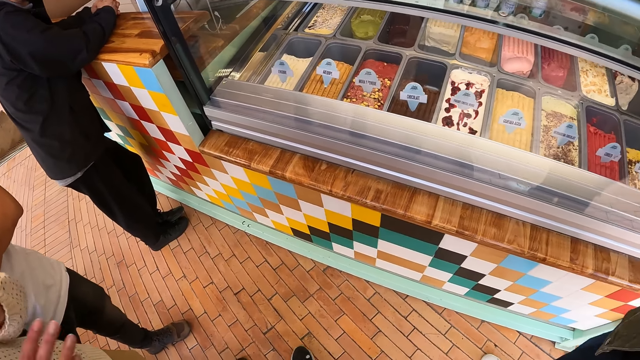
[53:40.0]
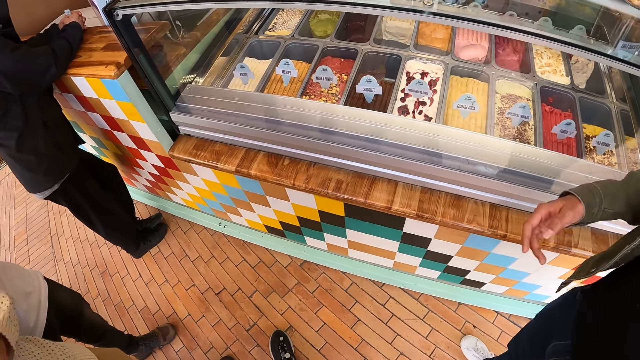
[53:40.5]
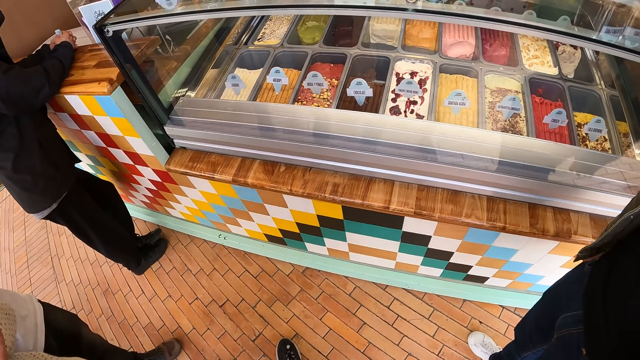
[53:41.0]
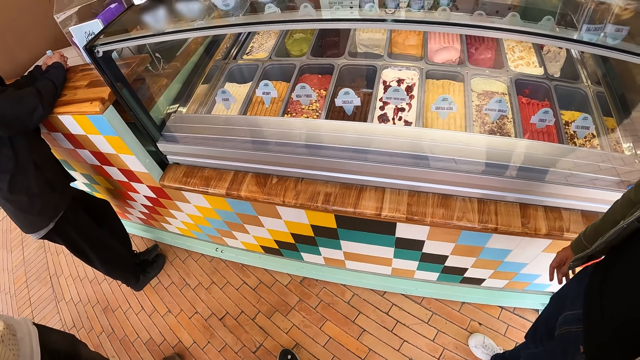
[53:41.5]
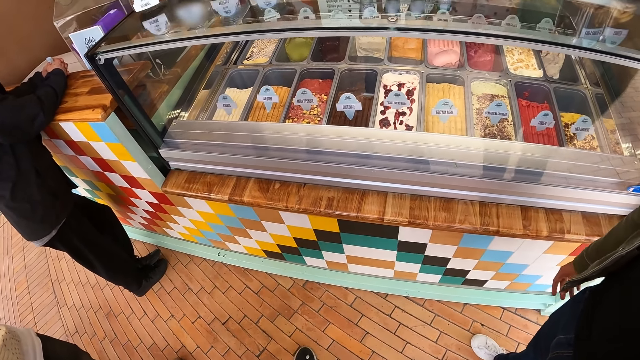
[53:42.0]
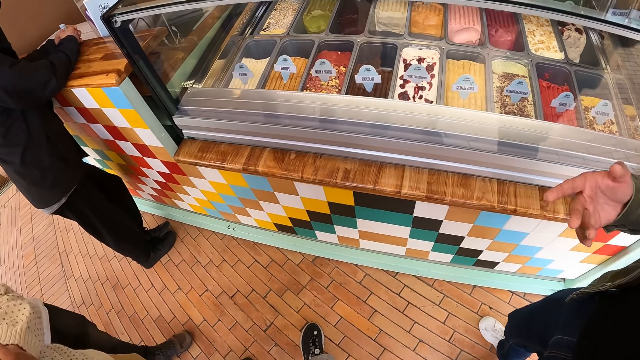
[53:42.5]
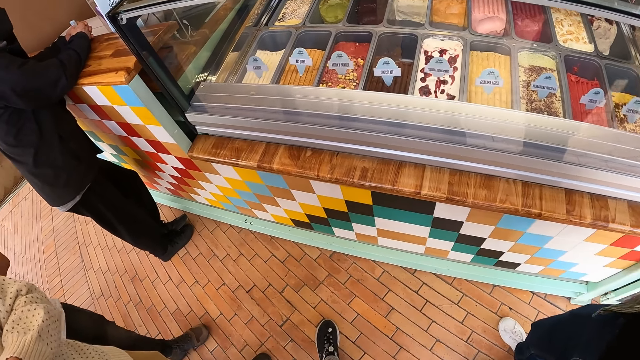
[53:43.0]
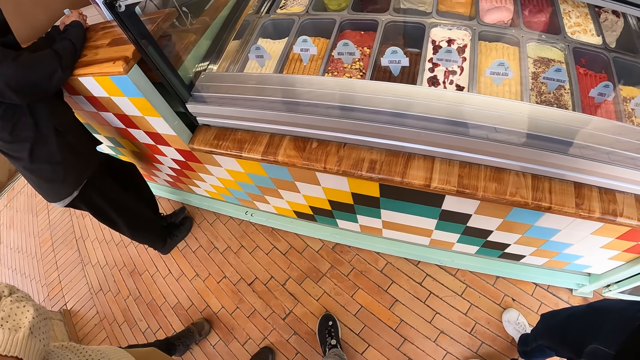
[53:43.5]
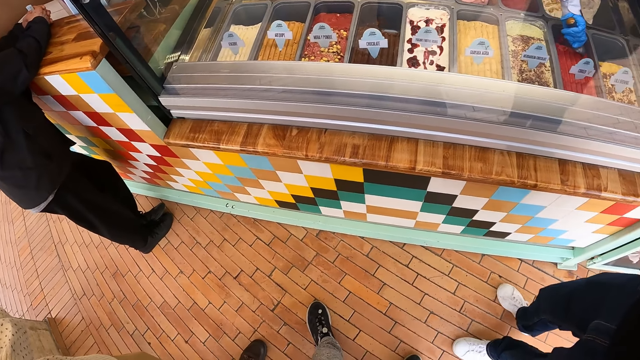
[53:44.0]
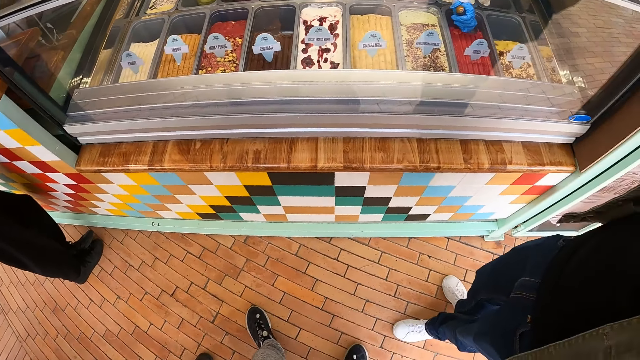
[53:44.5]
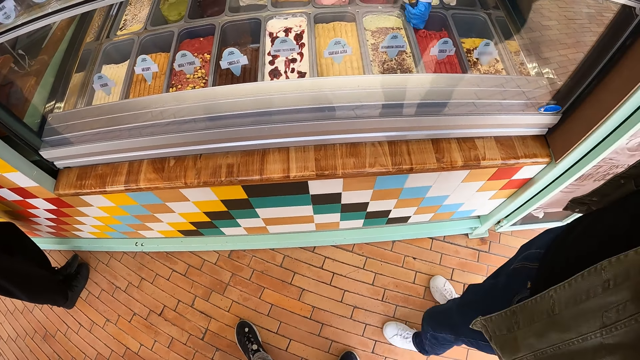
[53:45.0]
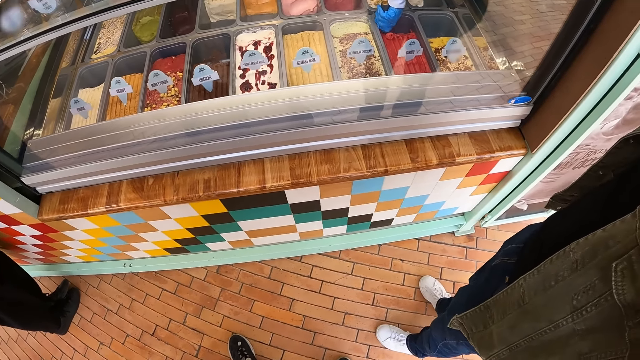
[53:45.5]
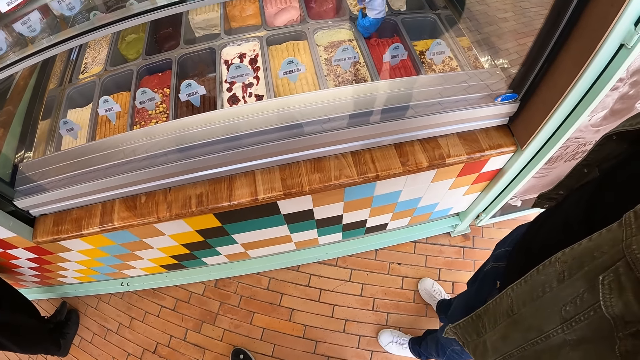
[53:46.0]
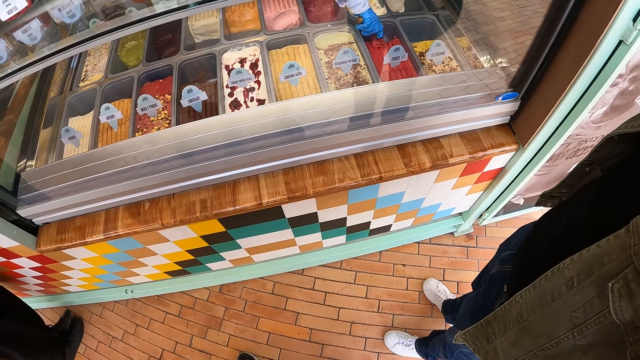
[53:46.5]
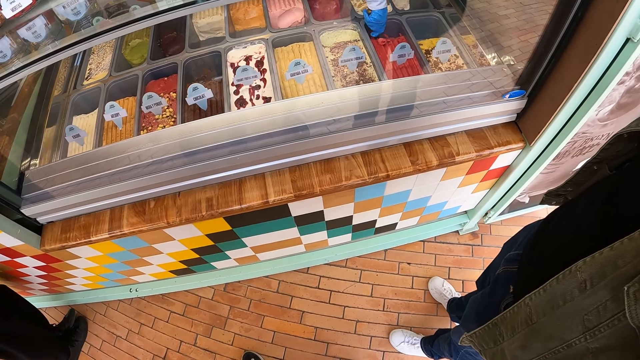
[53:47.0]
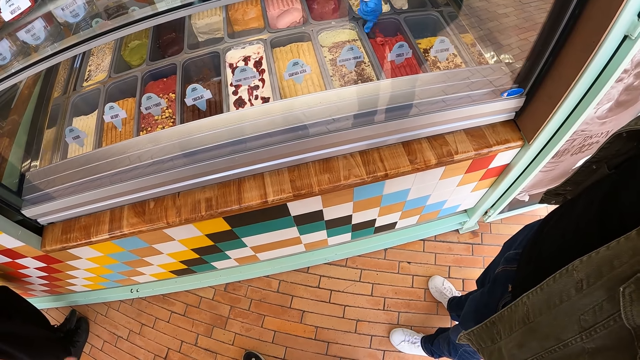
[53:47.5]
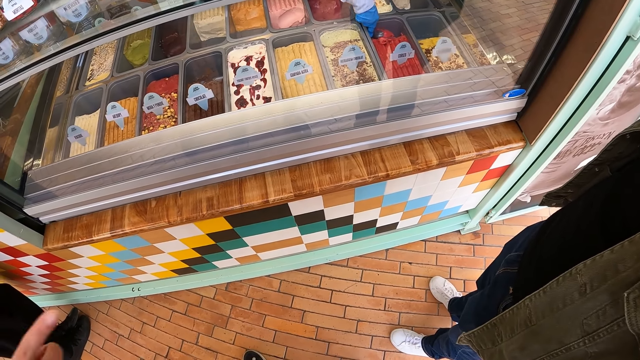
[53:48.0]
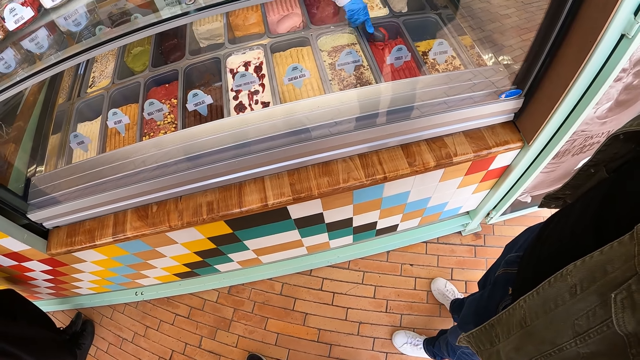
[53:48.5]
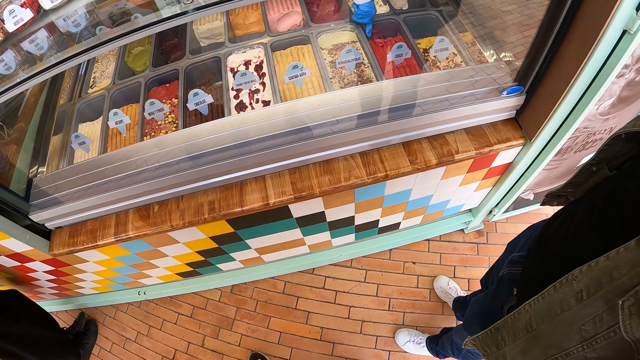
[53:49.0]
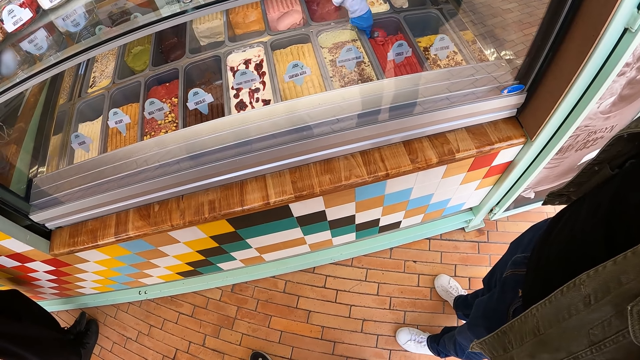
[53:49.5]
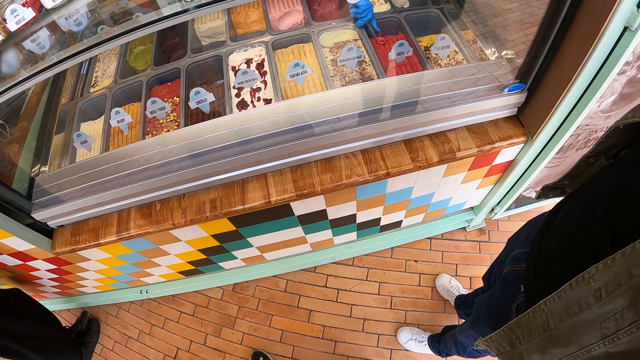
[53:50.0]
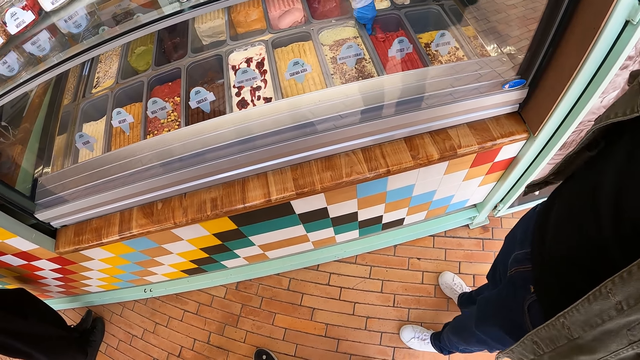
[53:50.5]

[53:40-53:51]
The camera wearer talks to a man. They stare at the products.

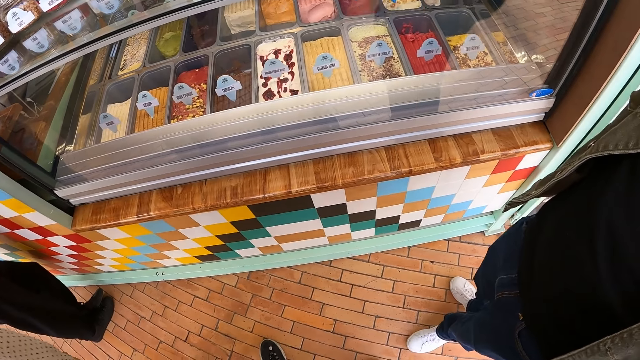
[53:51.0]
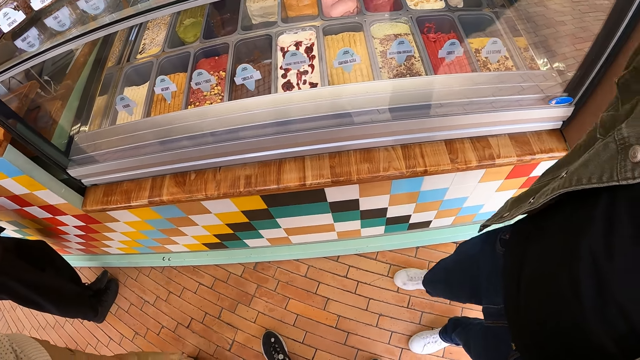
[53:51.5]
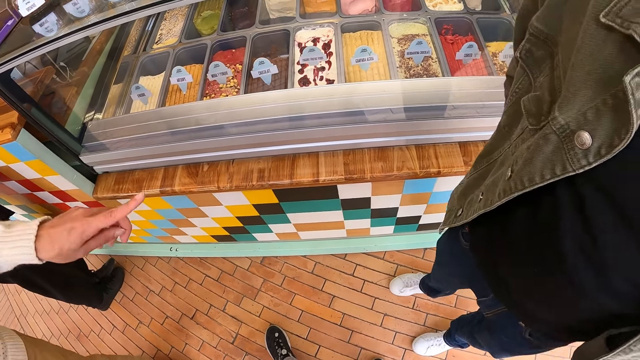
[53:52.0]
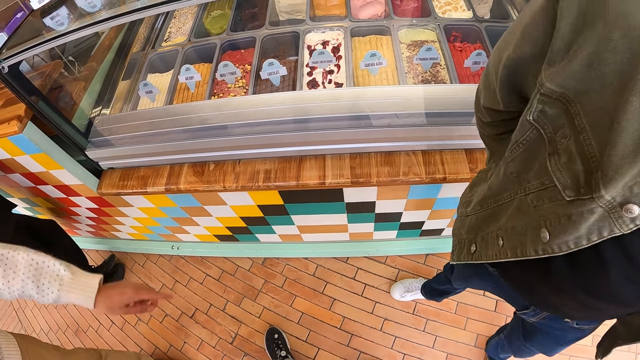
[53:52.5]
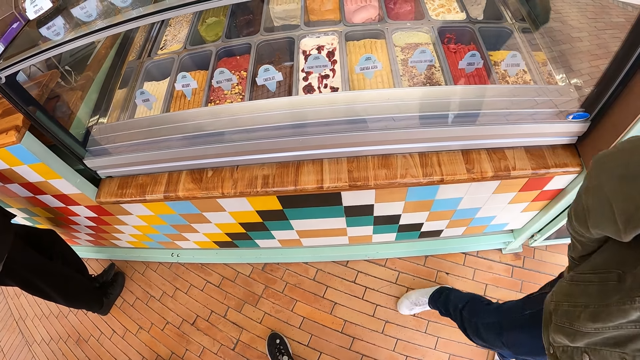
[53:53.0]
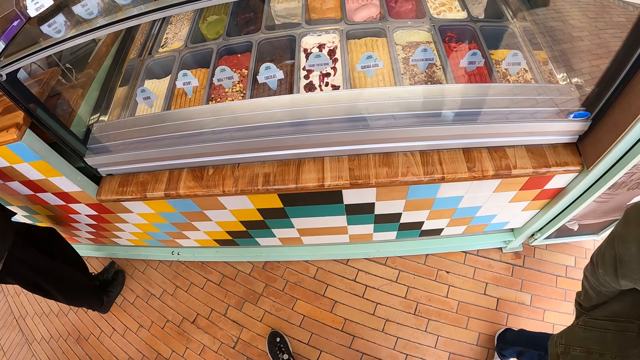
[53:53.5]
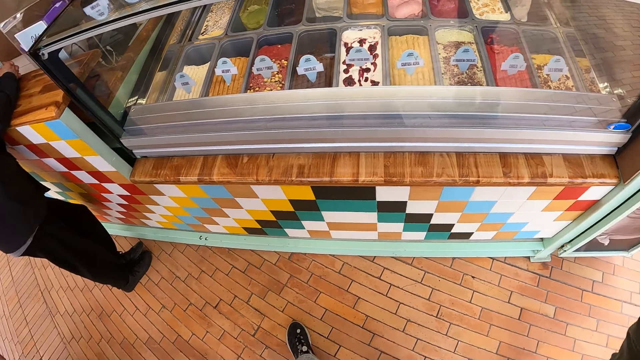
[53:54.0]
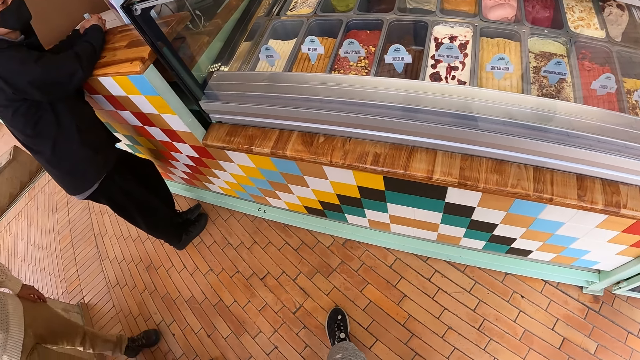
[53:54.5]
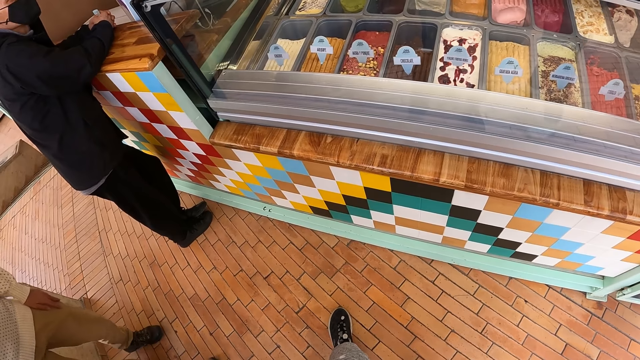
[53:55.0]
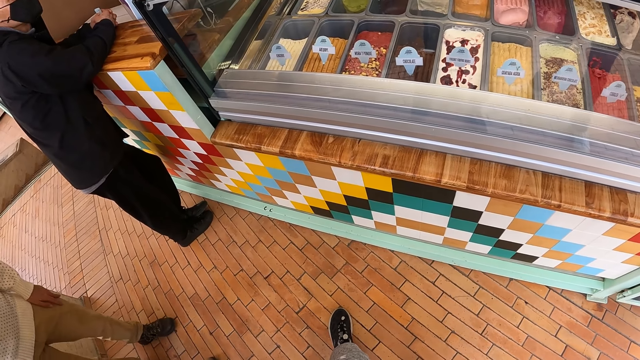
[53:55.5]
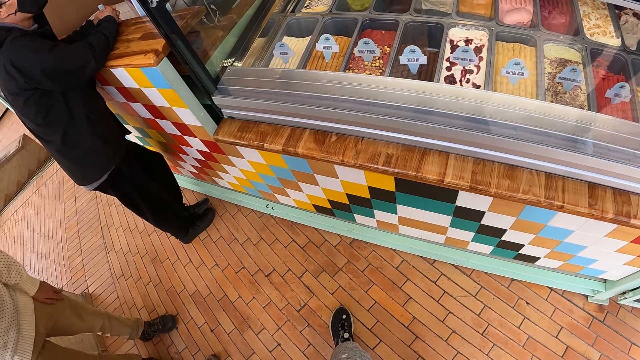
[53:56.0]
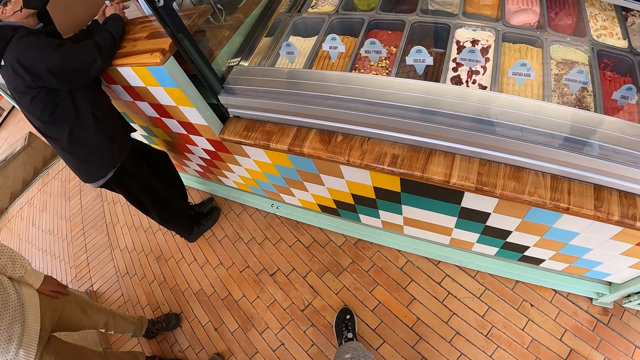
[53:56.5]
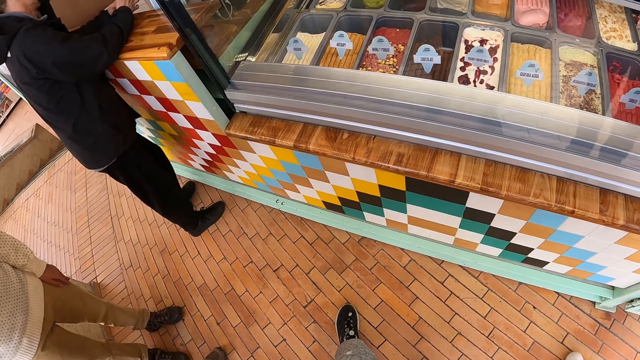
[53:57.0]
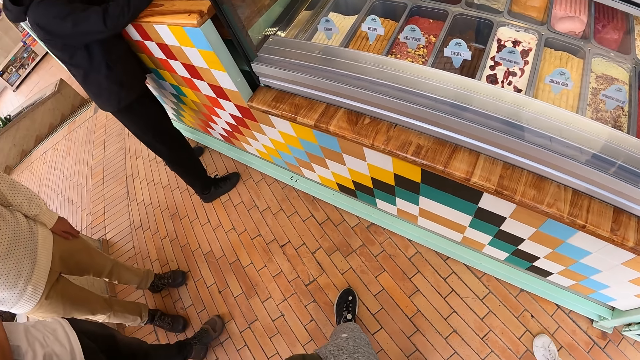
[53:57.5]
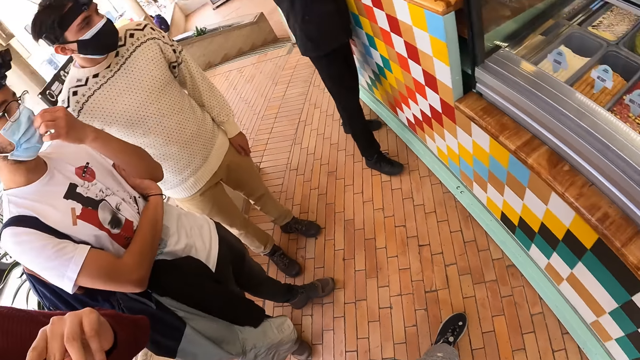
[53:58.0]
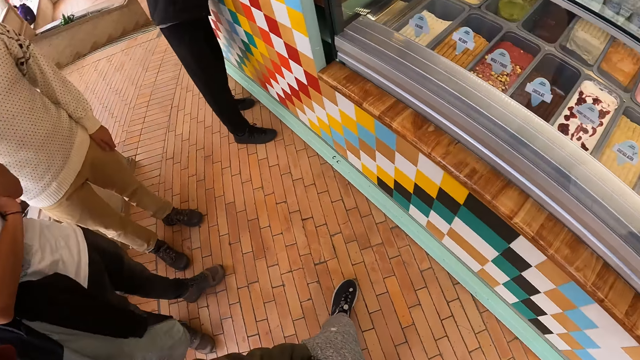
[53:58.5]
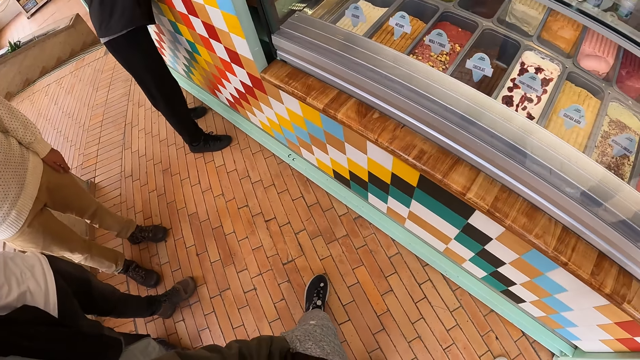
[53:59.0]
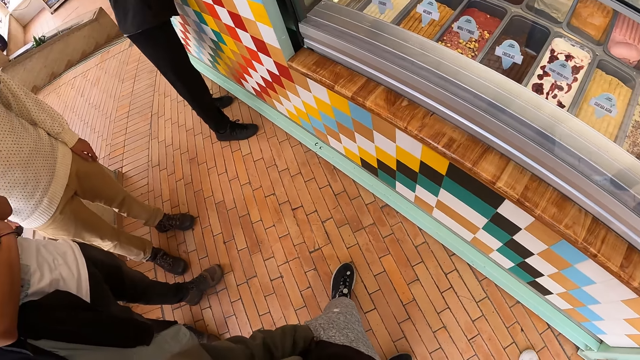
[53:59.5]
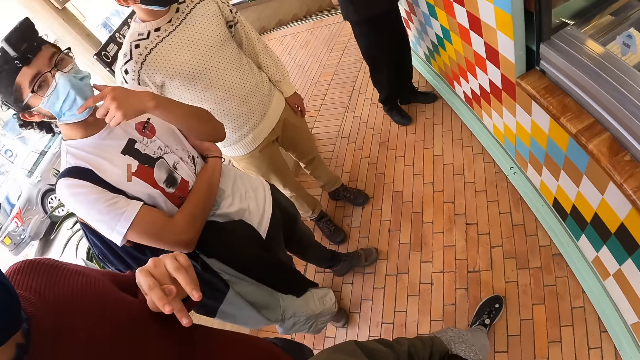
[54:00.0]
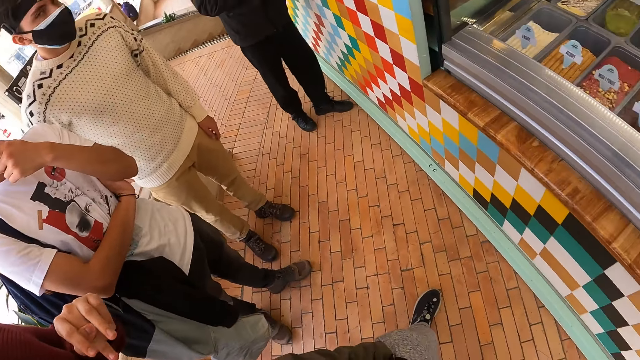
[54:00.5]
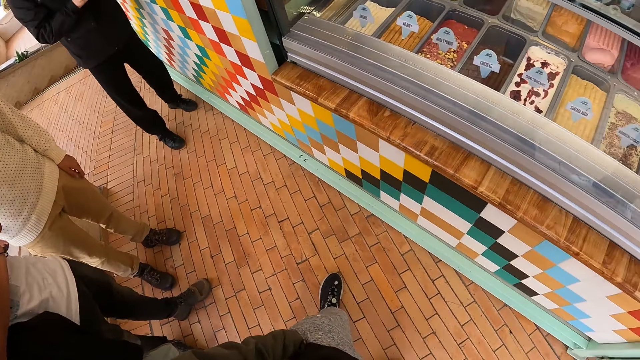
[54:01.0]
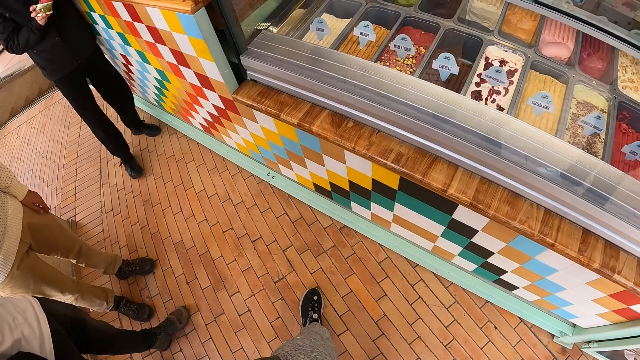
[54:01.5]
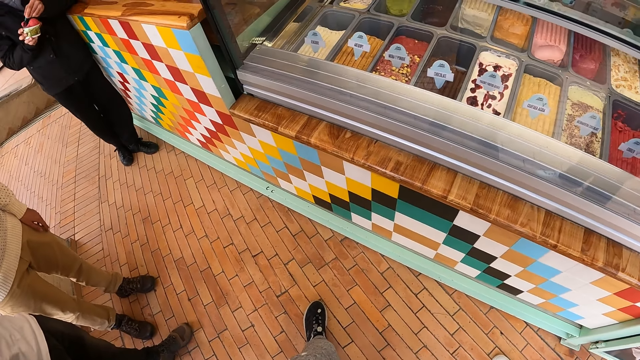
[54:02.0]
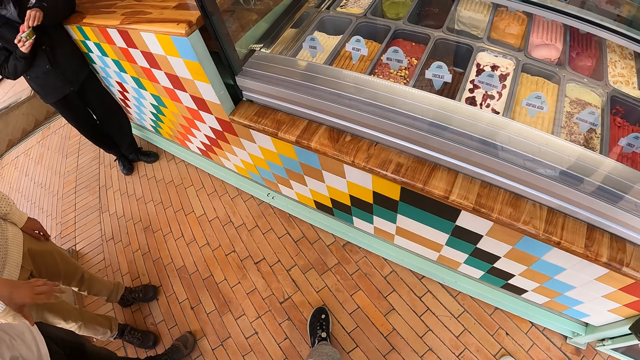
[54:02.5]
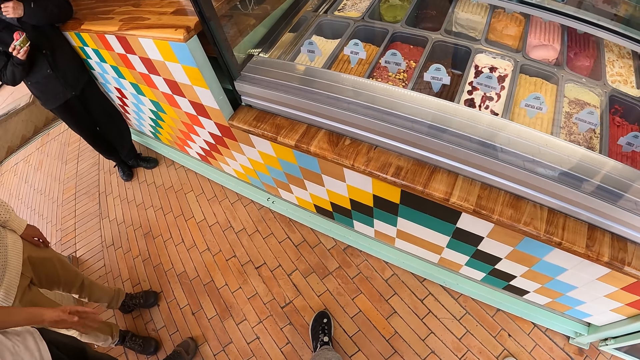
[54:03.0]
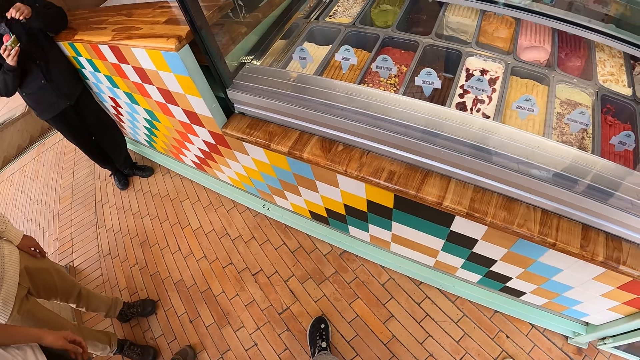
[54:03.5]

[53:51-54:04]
A man walks around the room. The camera wearer looks around the room.
